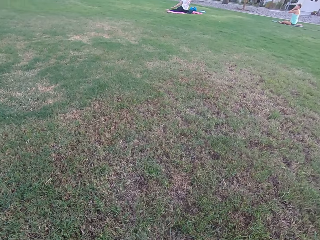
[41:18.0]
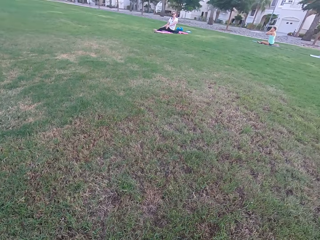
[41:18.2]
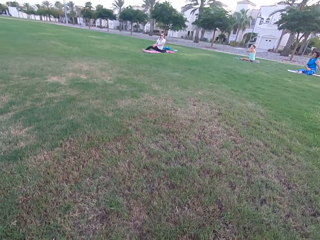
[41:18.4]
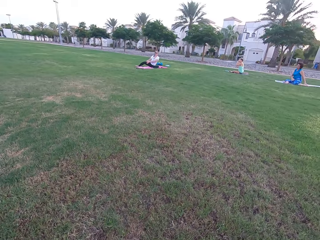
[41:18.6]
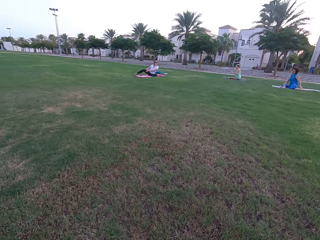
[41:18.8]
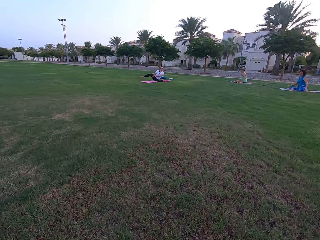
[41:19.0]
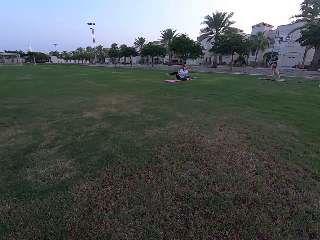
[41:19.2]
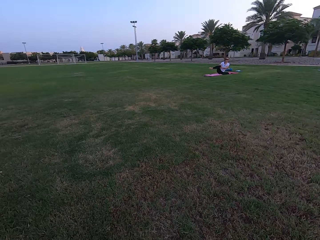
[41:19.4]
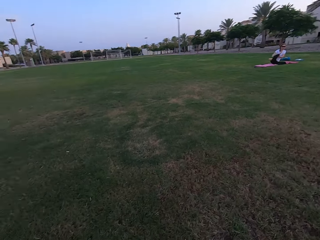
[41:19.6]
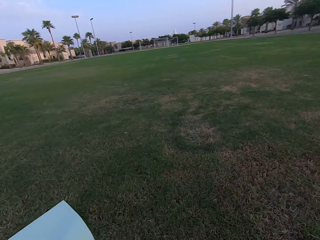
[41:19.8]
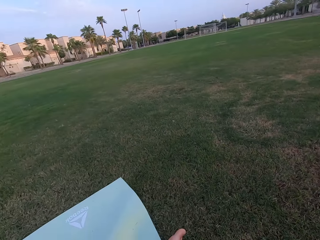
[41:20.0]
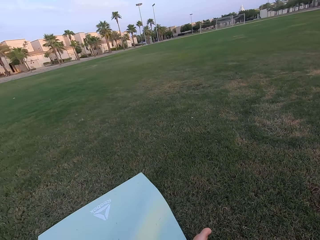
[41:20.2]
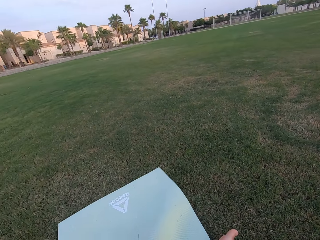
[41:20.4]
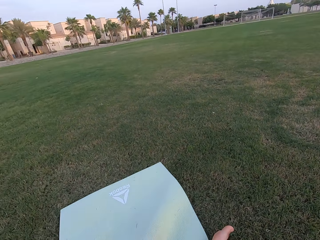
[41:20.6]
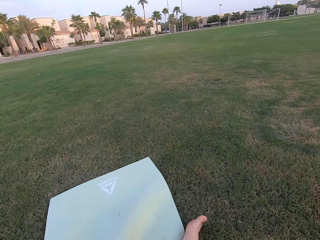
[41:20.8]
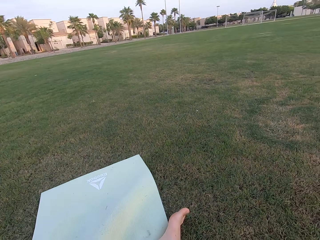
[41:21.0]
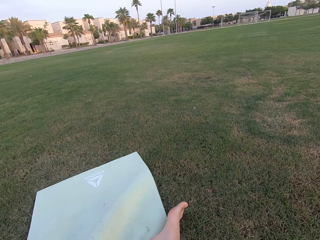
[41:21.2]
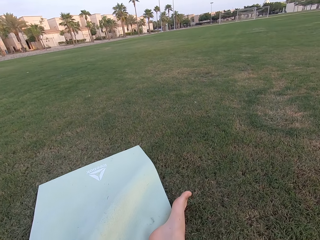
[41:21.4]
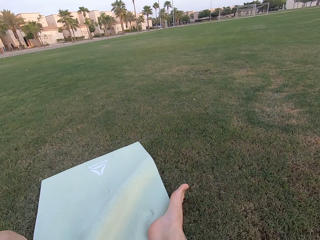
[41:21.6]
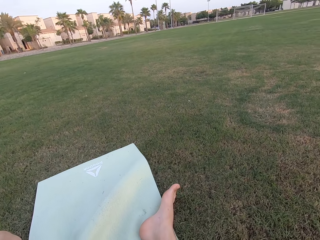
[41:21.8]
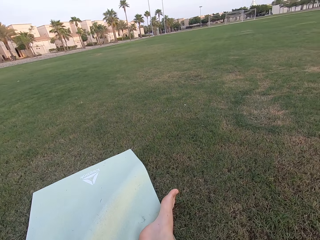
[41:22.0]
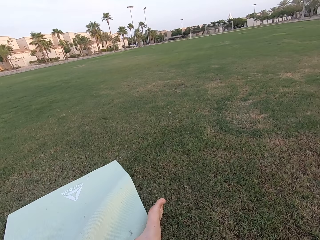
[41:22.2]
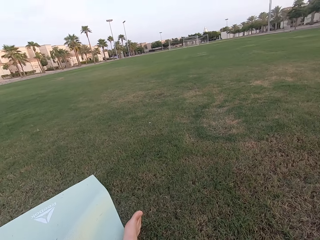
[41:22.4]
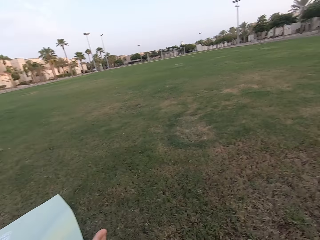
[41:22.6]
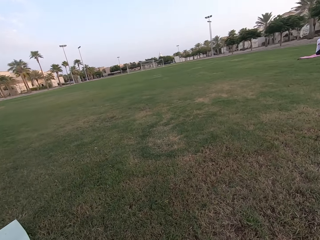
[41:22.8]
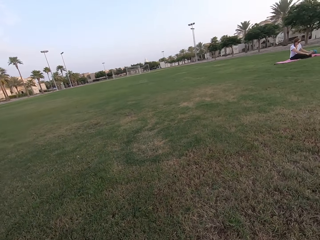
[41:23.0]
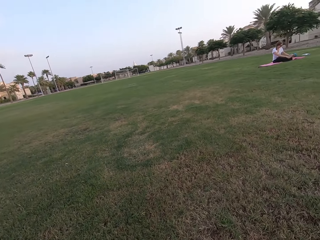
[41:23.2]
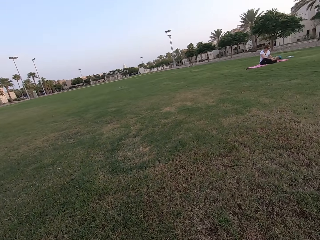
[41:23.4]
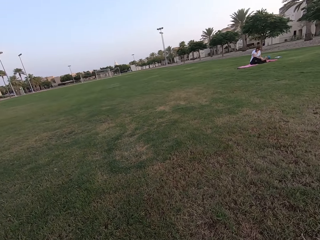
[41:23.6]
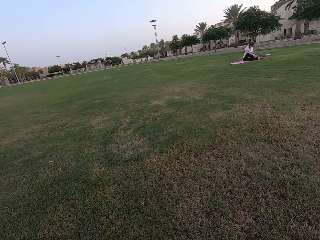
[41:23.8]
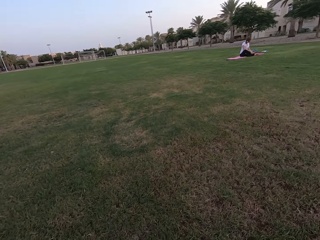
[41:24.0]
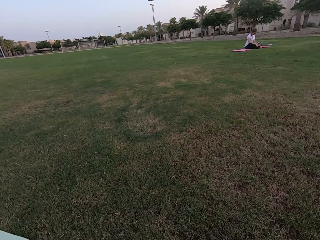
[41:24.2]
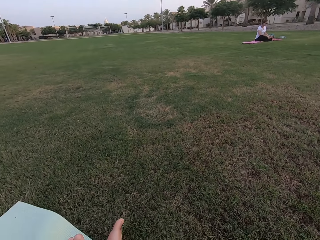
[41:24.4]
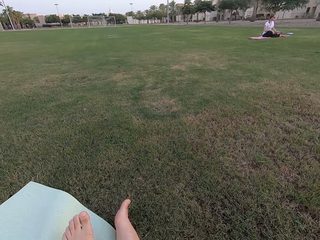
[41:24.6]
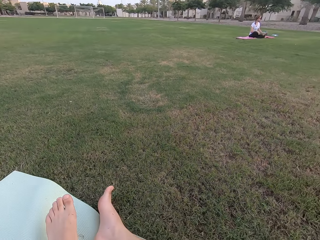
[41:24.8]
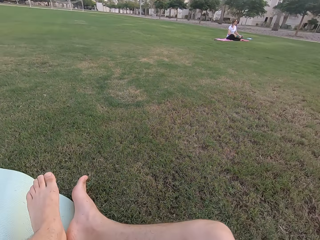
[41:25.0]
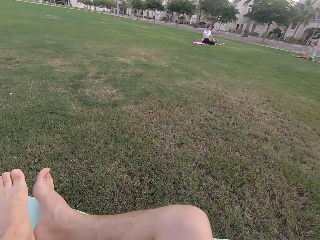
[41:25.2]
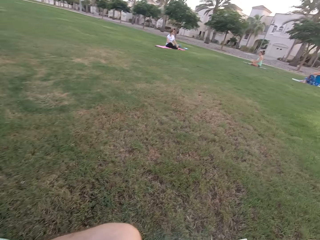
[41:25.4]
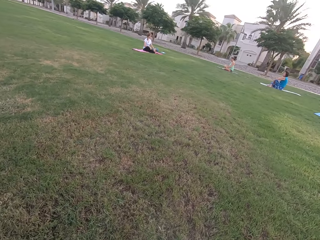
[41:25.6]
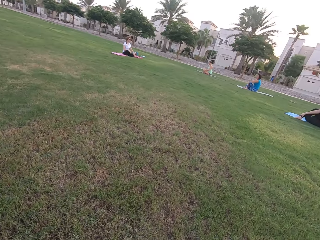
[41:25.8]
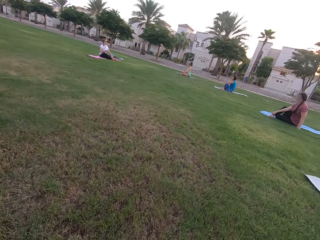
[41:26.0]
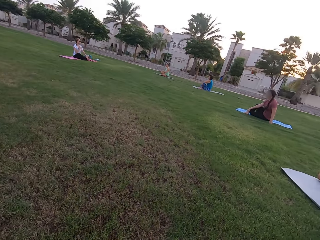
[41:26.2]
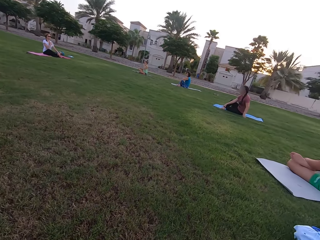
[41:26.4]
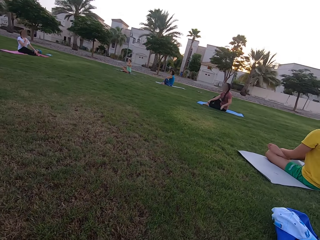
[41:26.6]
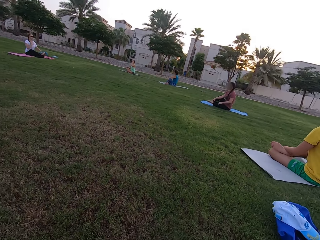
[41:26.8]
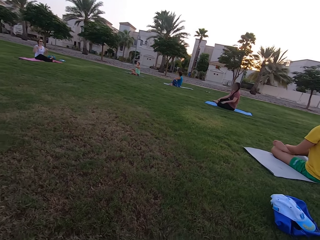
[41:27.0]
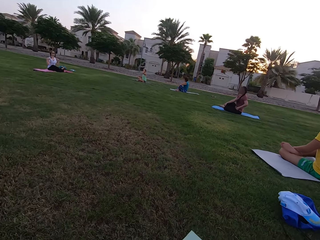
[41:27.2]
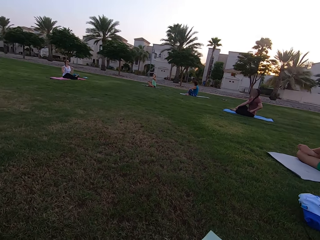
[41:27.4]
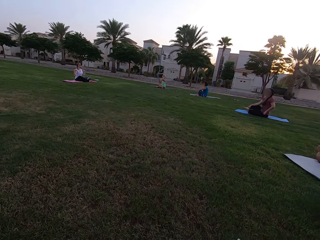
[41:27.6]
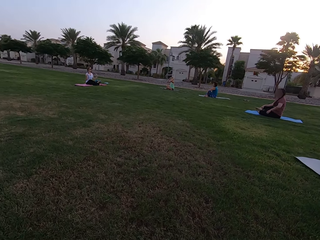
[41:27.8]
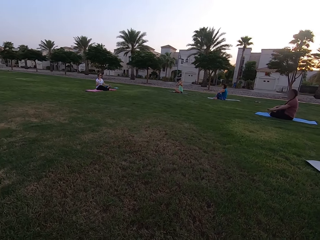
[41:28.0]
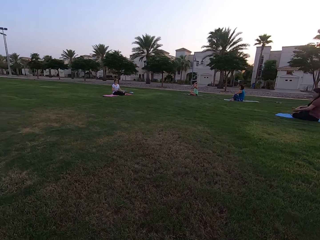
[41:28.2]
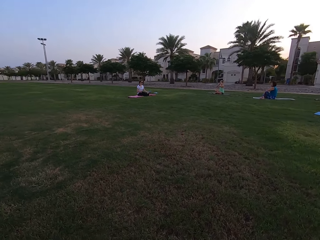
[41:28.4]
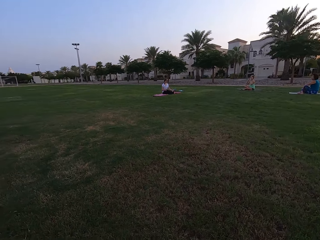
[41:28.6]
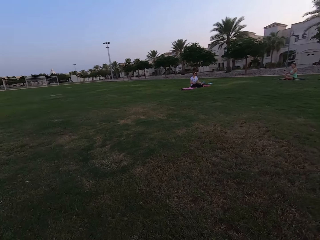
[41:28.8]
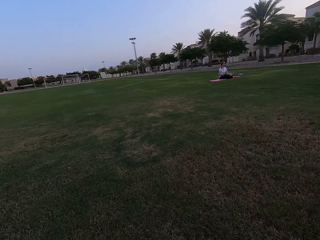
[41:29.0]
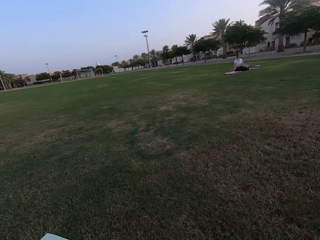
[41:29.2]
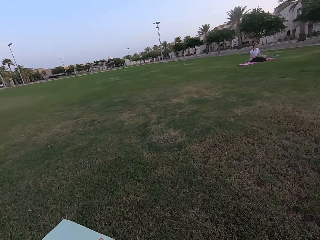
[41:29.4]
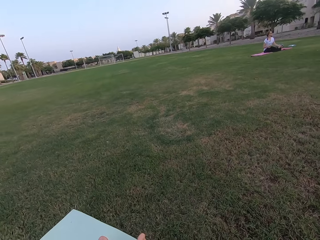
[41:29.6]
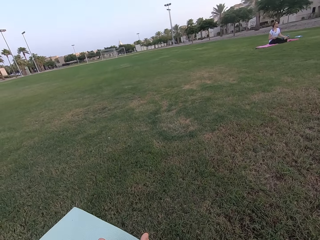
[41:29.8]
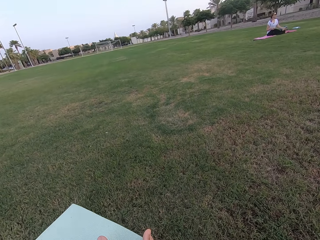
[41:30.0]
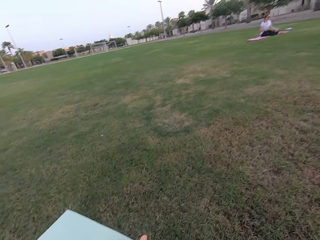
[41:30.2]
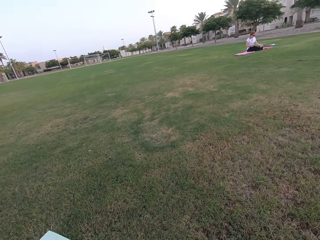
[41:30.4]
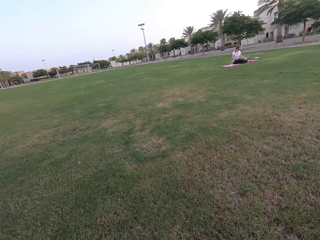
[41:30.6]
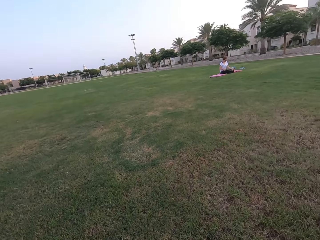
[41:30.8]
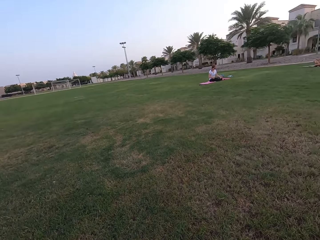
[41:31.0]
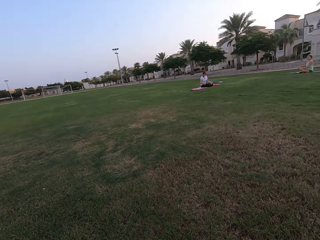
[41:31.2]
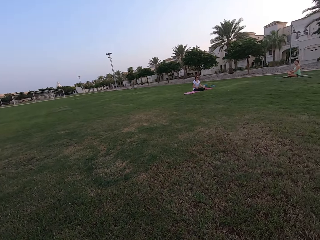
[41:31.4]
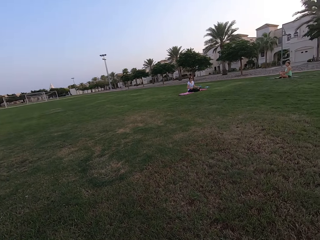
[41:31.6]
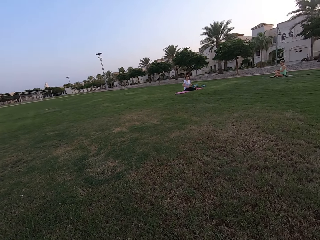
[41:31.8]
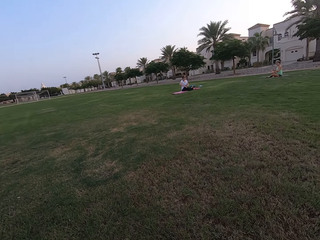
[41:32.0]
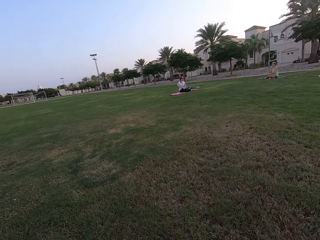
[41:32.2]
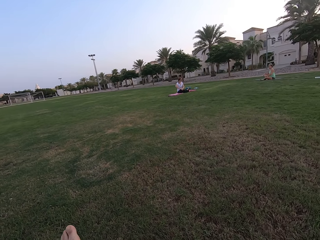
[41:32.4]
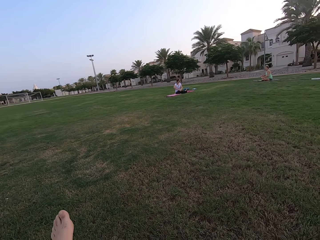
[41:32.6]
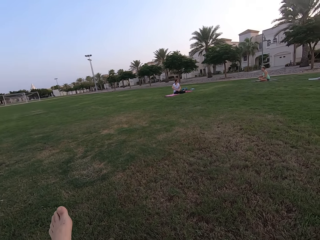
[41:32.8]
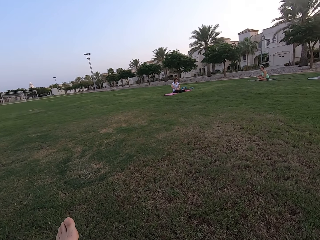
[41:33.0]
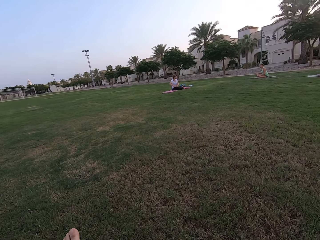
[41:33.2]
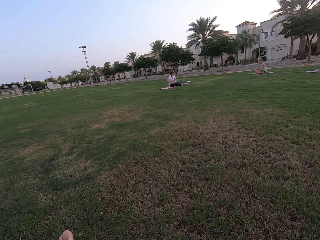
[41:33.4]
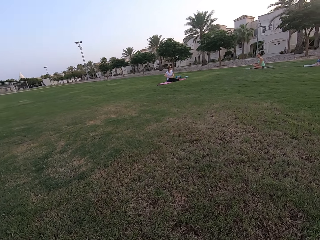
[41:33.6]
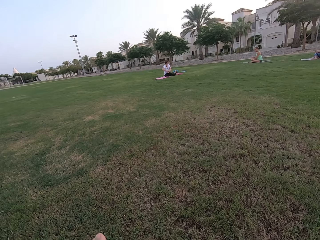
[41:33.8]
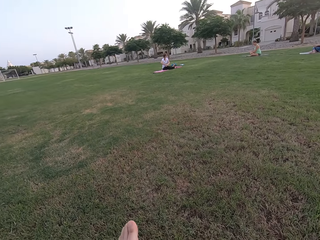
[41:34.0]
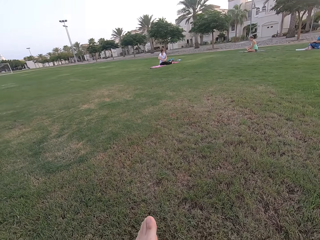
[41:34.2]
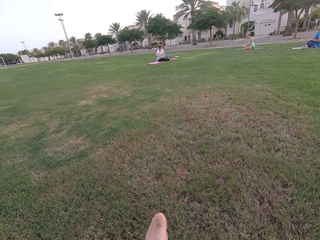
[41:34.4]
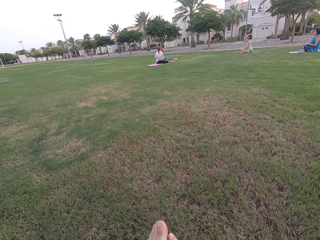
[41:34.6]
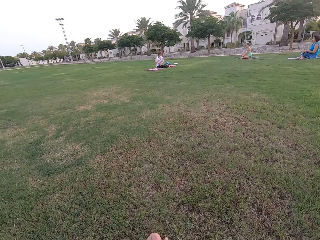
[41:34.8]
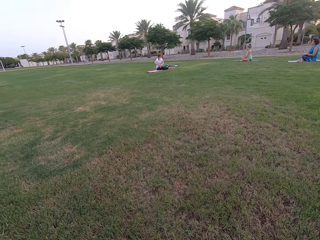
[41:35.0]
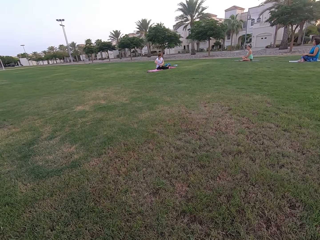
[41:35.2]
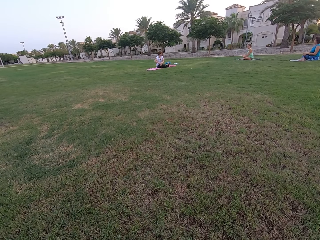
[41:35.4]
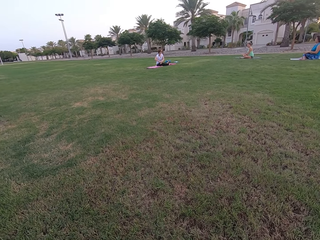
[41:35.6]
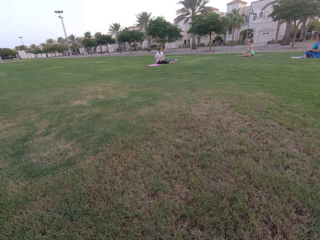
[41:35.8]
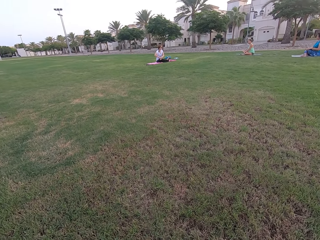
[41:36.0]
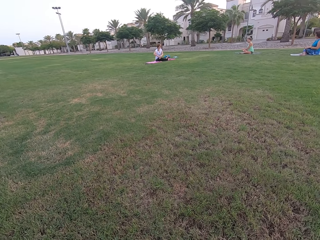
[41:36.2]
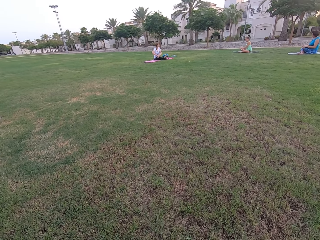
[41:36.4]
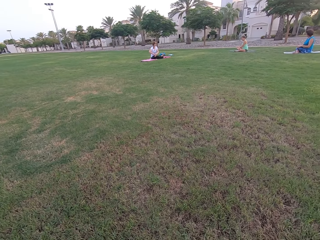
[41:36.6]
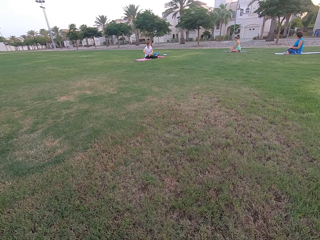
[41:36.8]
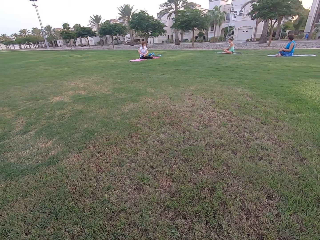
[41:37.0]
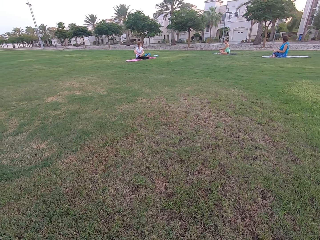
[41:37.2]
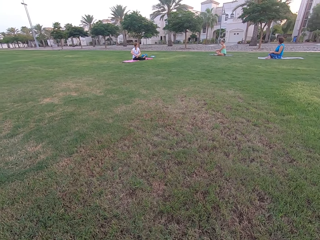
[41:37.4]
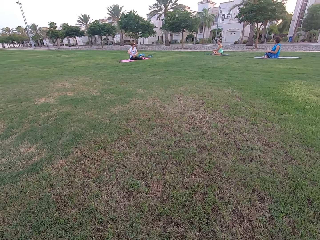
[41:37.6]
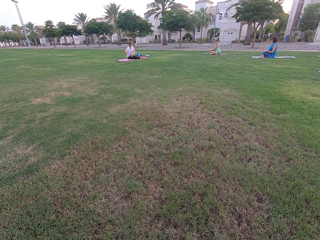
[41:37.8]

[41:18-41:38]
The camera wearer stares at three persons. They look around the field. They stare at the field. They stare at four persons on the field. They look around the field. They stare at three persons.

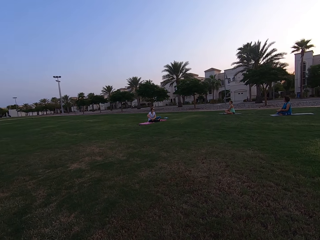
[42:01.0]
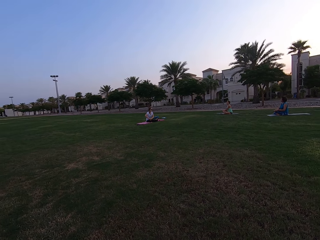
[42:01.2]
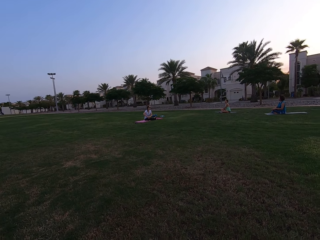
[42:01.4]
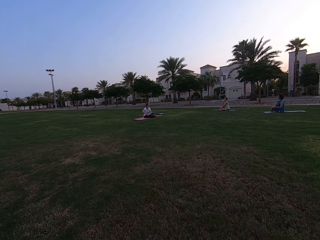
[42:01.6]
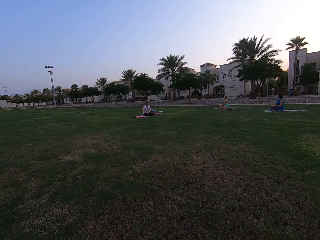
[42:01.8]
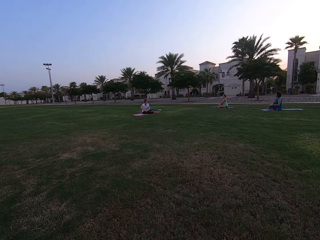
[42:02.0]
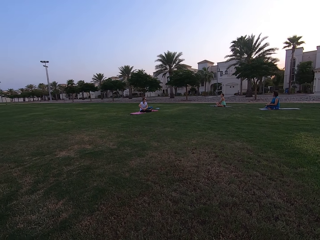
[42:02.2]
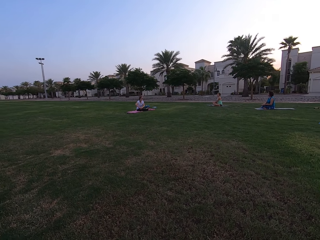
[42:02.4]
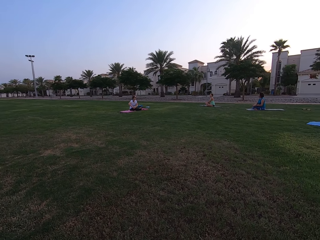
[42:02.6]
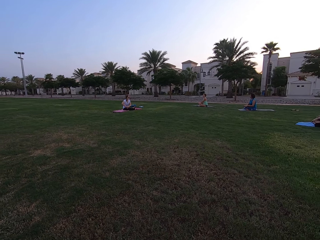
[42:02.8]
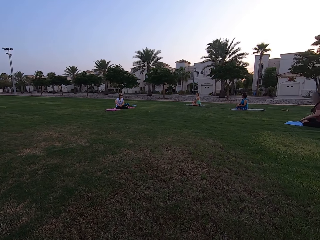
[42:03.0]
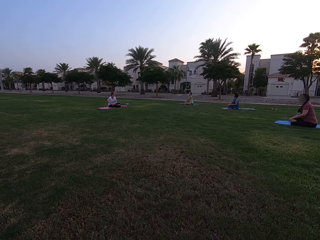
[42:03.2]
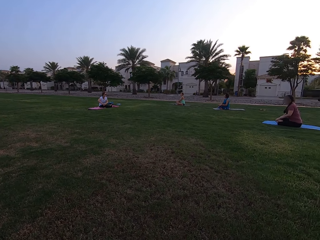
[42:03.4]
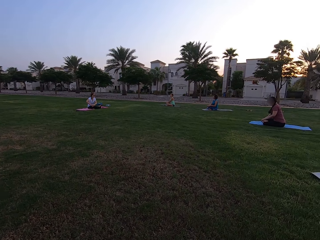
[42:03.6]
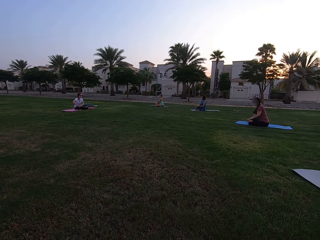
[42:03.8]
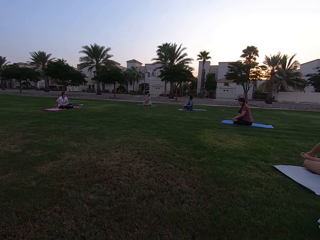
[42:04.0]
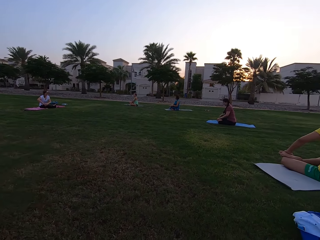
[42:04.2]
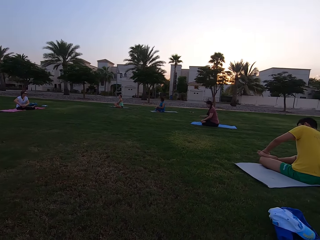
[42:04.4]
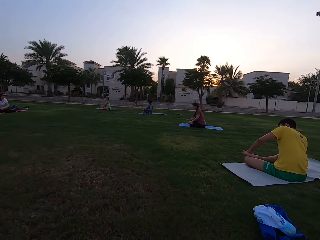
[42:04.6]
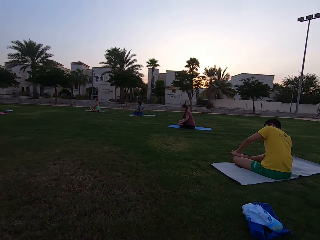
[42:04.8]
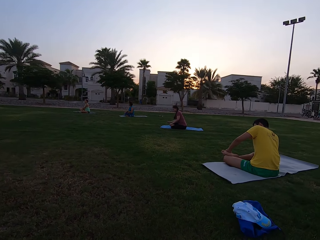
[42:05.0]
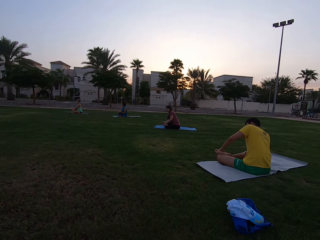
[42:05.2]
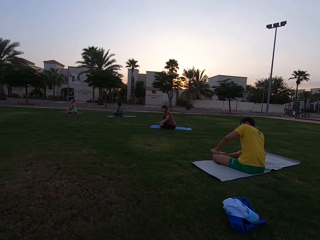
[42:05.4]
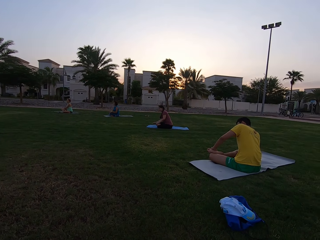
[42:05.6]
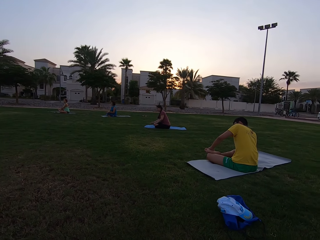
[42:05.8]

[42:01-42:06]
The camera wearer looks around the field.
